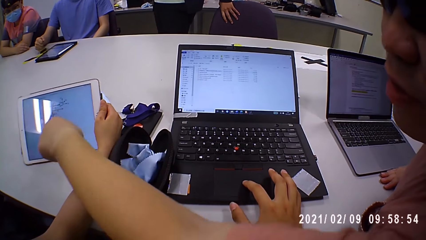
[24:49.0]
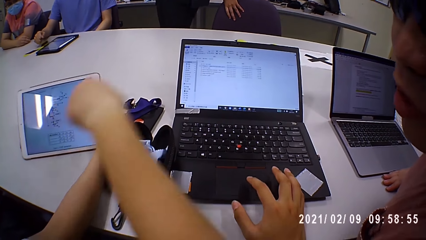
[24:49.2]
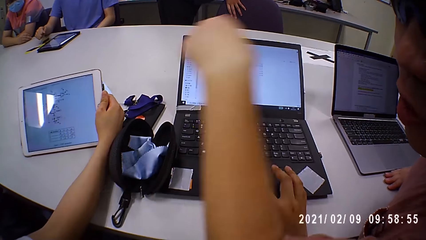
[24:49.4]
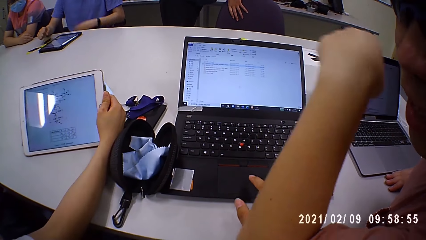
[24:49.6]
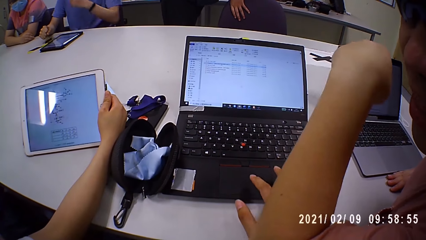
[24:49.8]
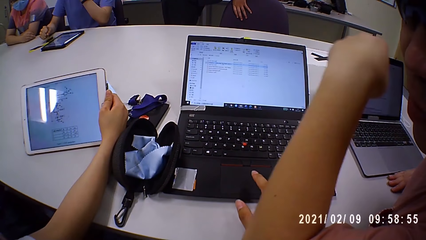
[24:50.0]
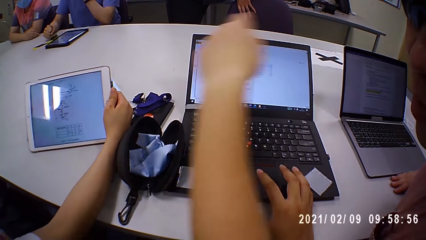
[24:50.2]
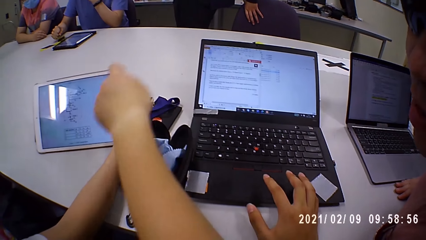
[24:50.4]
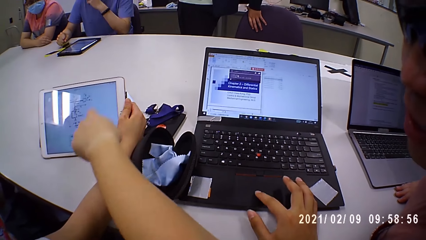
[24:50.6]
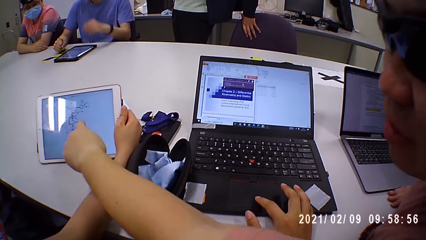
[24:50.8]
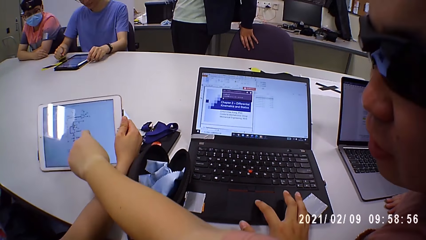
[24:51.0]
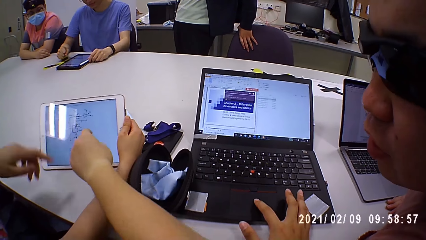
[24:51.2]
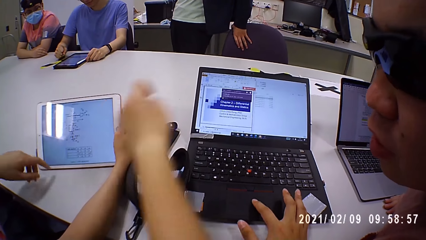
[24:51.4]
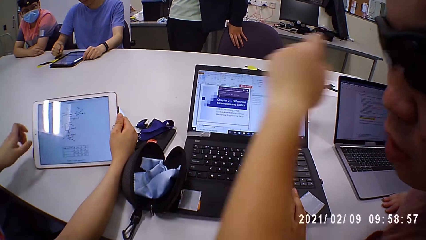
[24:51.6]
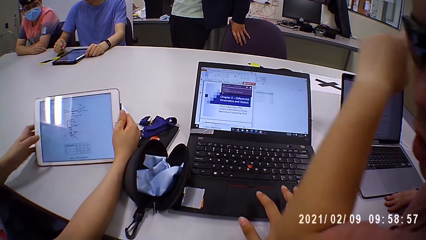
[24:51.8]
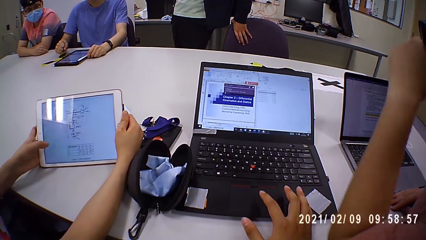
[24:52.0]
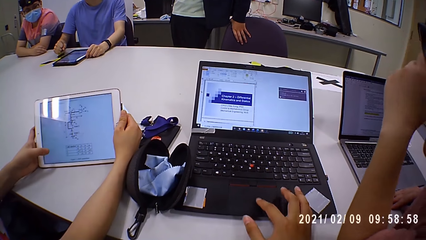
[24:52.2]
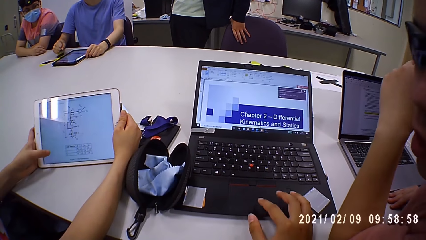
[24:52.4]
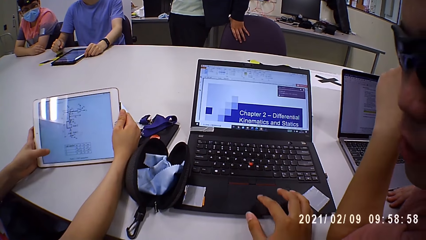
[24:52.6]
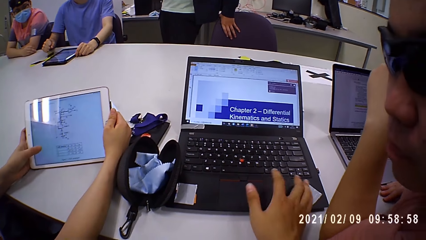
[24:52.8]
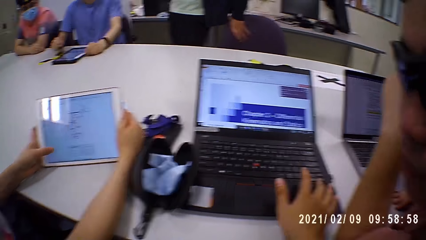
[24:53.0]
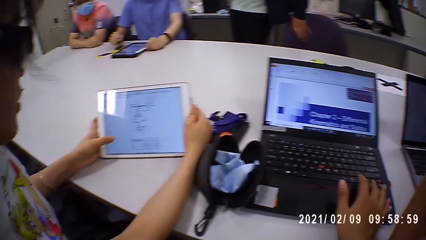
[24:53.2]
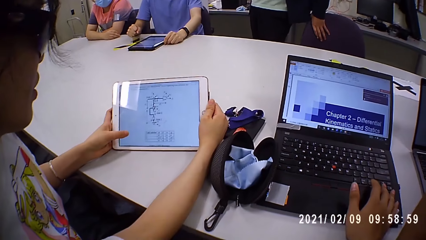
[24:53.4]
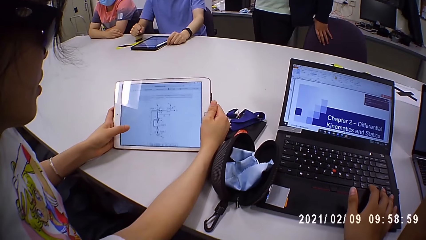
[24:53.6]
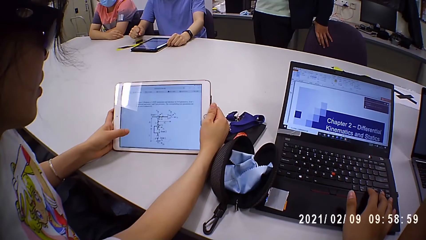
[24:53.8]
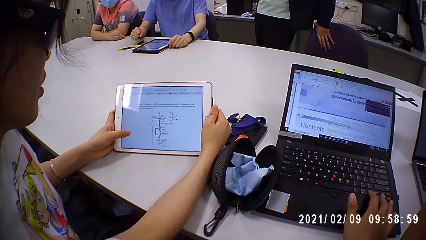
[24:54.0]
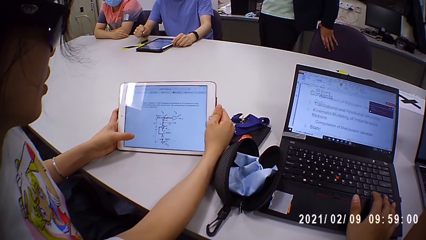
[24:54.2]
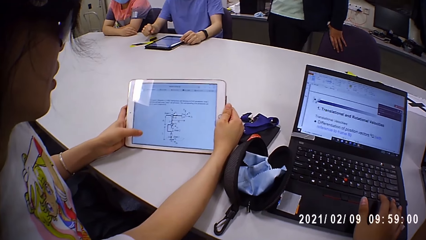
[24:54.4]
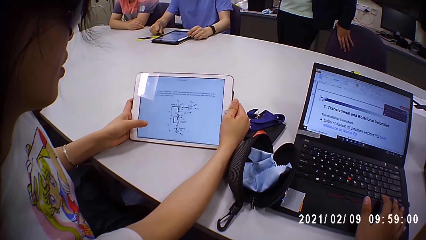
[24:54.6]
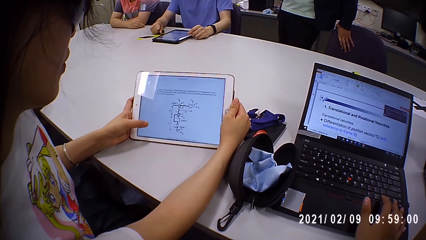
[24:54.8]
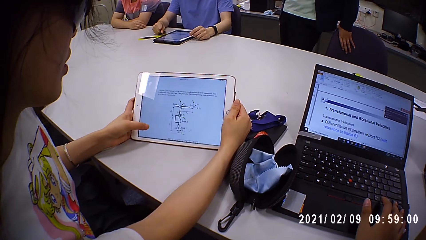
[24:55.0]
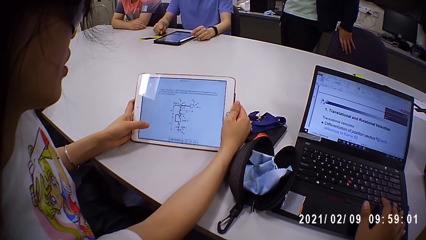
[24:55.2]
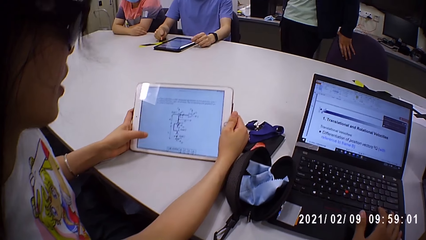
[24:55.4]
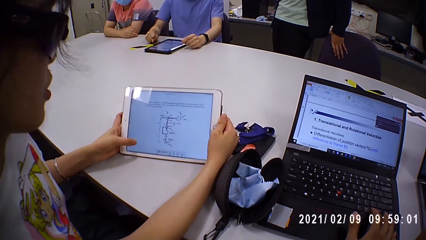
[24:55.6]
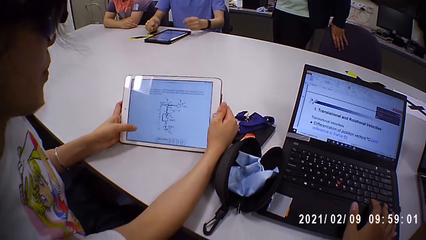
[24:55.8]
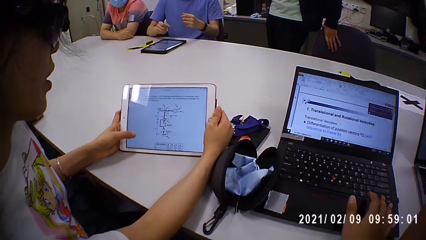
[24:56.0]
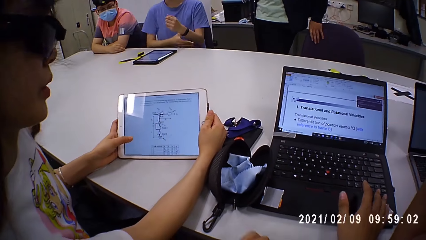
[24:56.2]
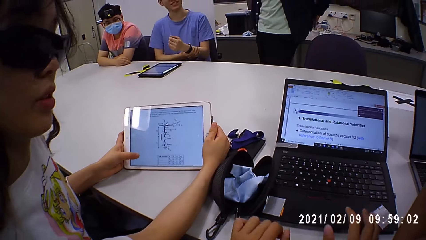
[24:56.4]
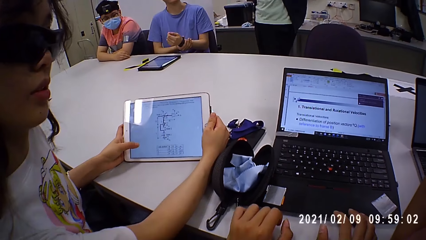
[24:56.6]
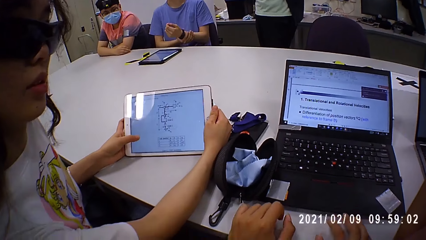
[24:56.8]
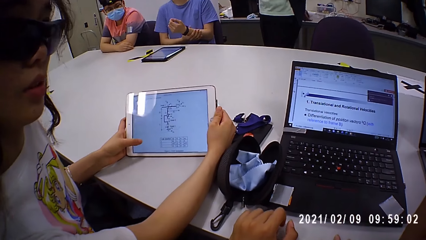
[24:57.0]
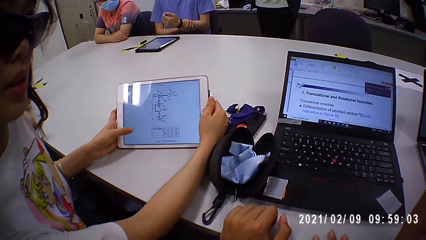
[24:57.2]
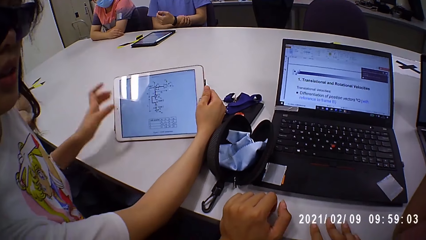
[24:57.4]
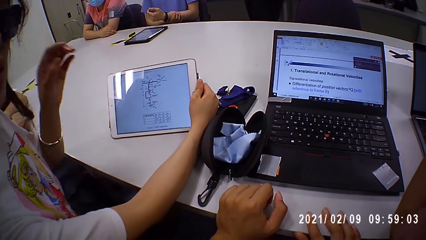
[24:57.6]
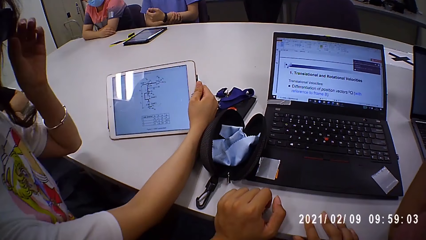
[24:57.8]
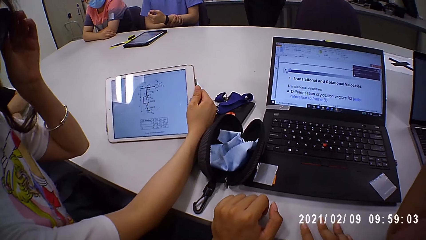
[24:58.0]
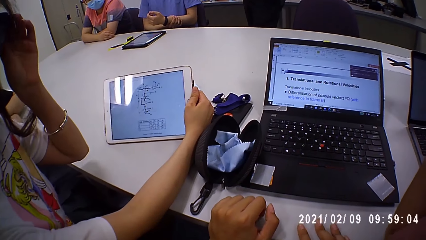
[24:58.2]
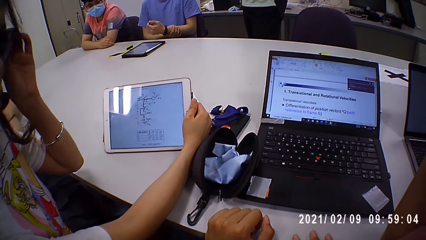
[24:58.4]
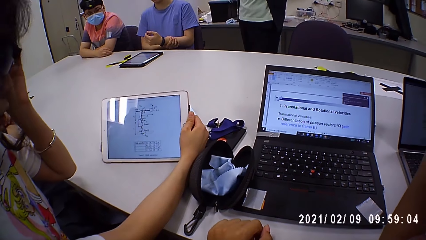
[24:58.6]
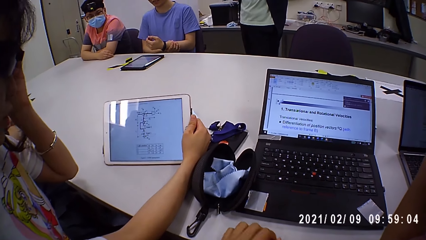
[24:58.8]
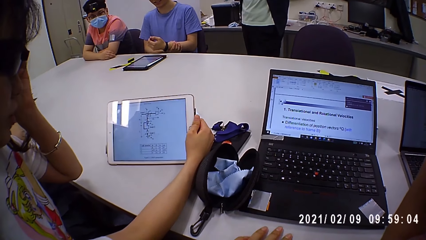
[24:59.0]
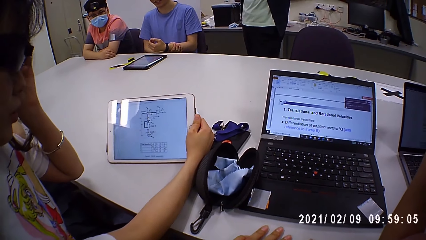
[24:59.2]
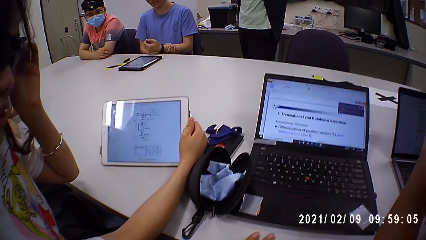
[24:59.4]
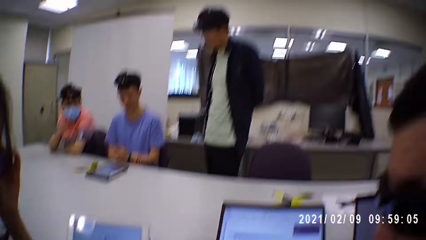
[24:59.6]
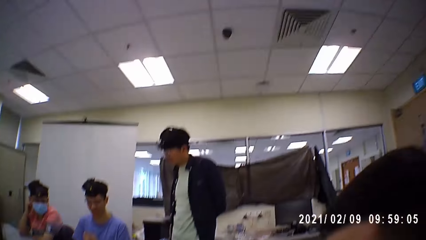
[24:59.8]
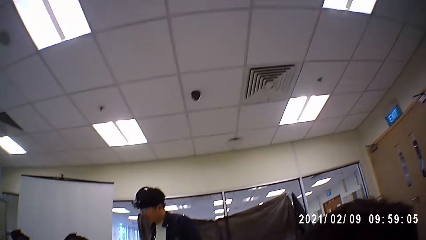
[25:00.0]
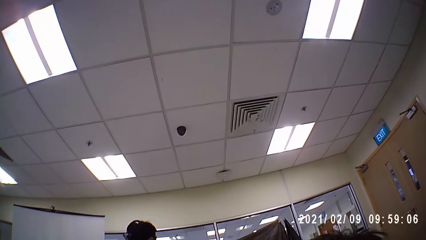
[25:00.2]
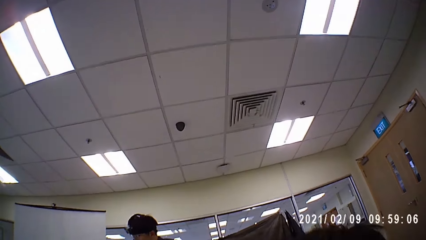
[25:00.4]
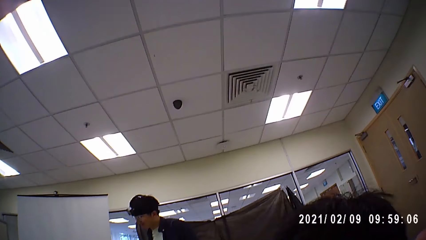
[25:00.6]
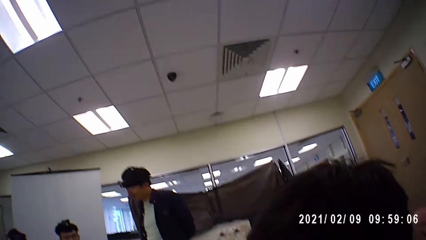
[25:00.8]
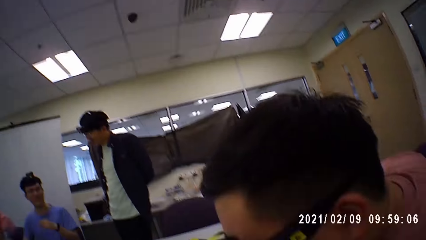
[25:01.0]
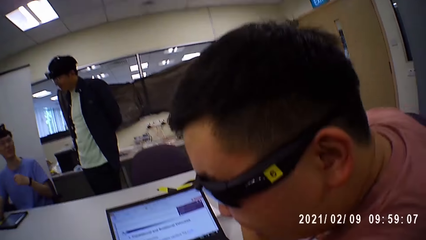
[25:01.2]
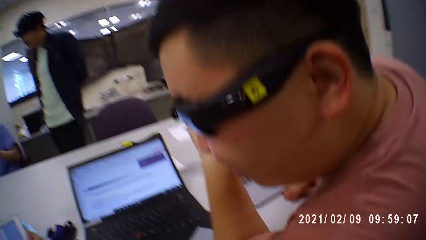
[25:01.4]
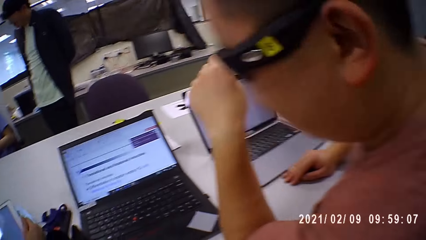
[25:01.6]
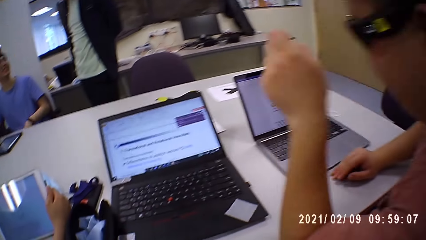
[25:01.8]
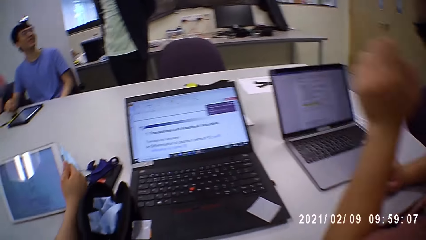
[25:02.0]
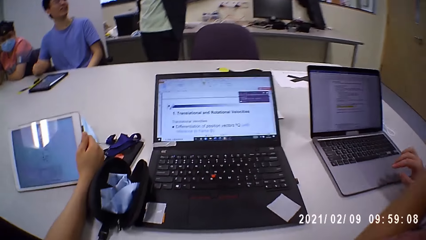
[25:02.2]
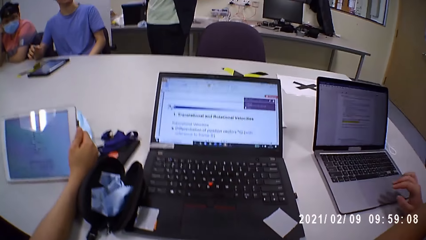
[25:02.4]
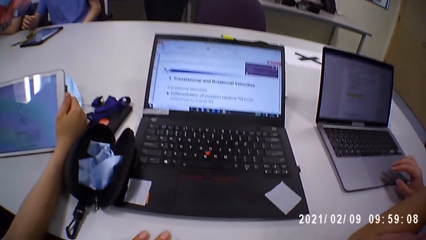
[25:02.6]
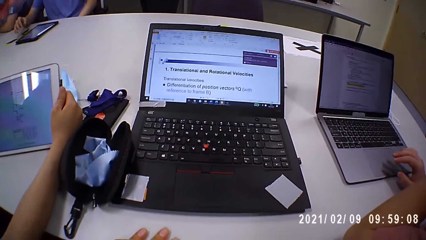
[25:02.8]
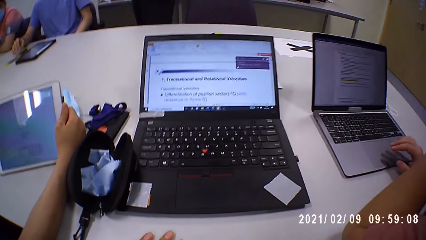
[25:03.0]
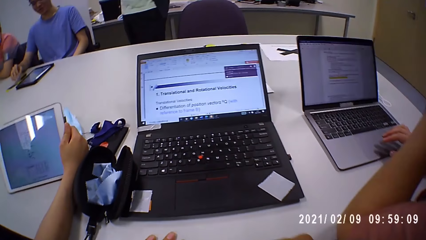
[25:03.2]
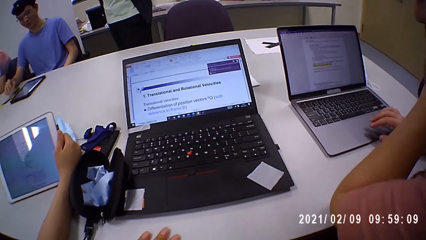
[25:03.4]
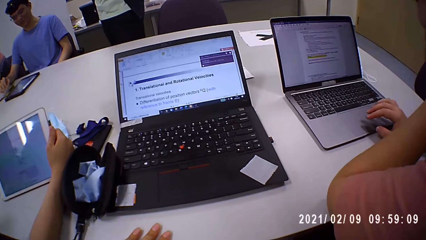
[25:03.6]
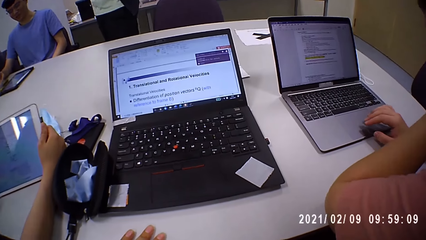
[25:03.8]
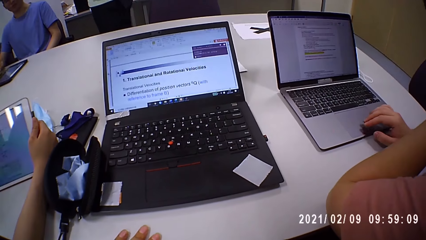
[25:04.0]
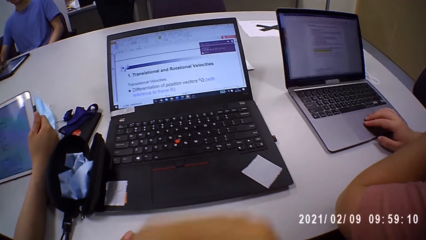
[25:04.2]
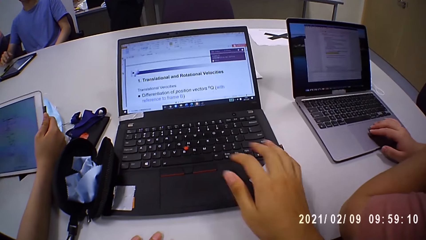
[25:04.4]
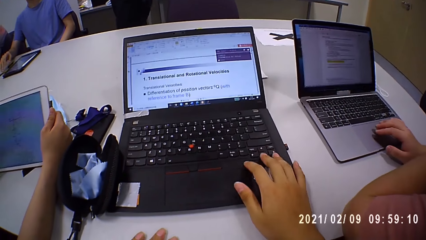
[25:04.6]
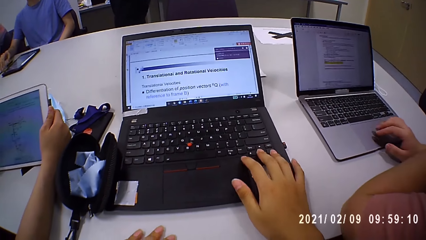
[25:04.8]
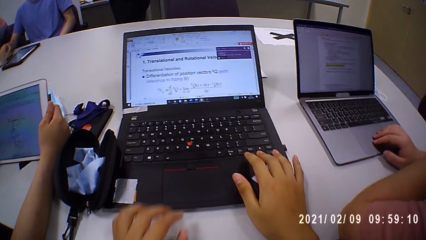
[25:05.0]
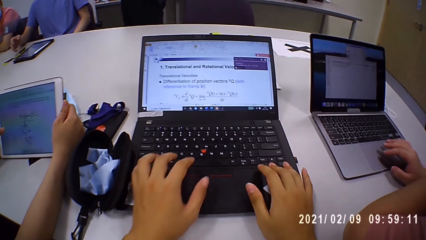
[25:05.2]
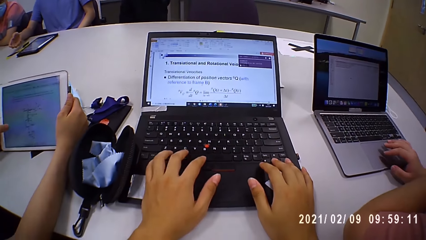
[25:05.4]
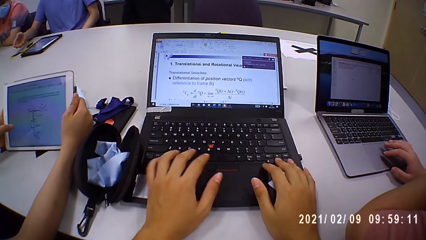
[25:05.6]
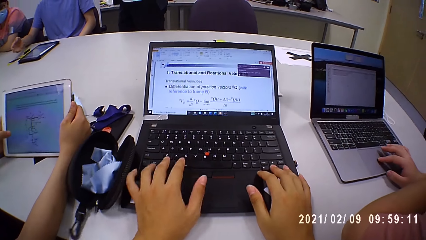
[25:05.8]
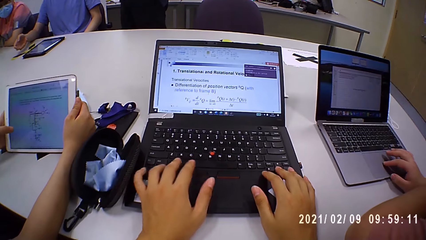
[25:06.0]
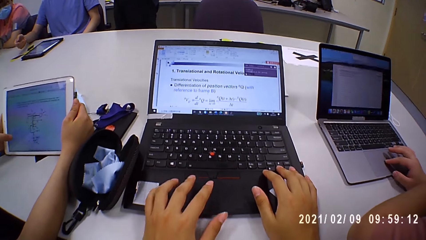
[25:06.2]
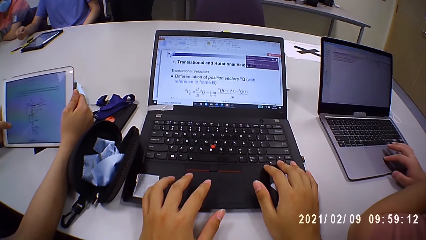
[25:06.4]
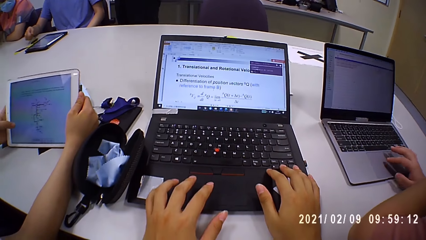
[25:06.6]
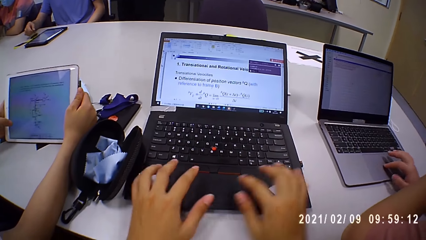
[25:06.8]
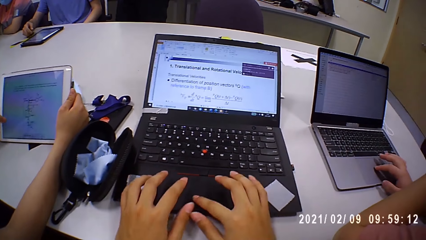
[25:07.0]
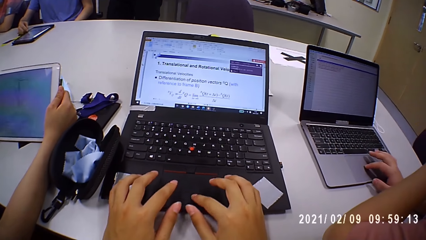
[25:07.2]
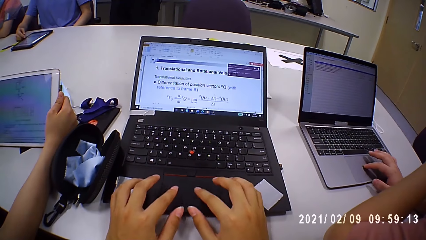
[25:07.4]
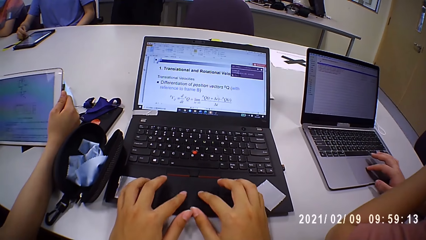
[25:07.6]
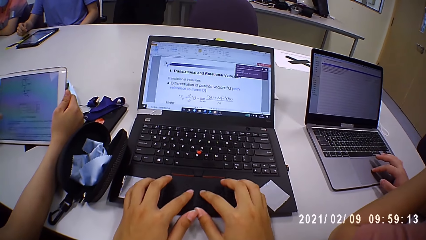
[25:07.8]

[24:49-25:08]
The camera wearer browses a laptop. A person browses an iPad. The camera wearer looks around. The man operates the laptop on the table with his right hand. The camera wearer operates the laptop on the table with both hands. The person browses the iPad.
